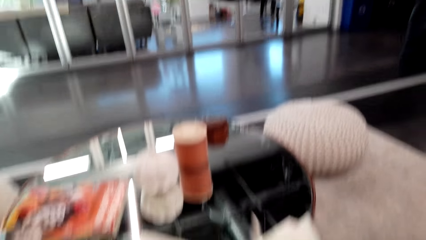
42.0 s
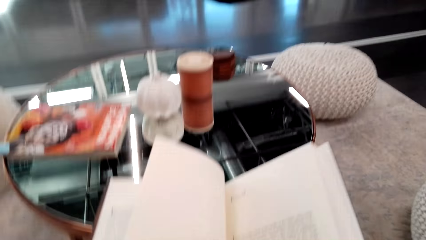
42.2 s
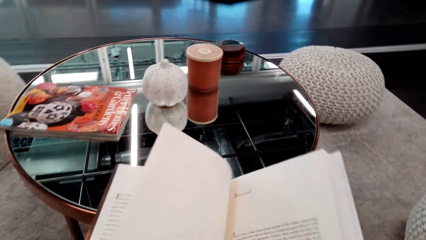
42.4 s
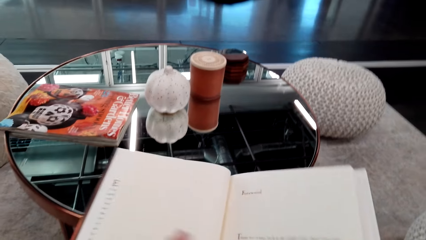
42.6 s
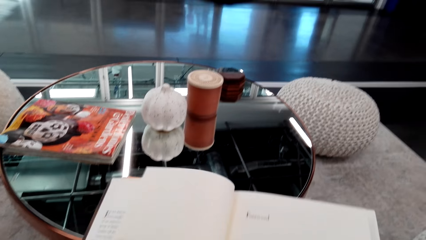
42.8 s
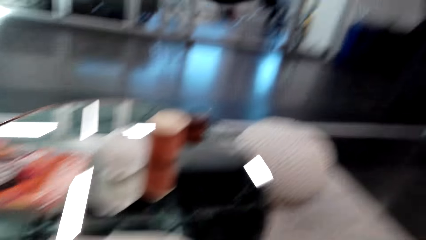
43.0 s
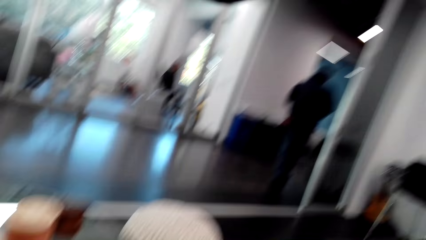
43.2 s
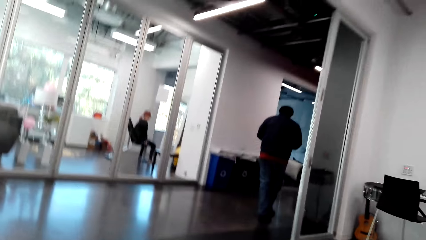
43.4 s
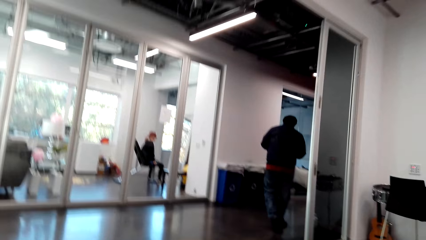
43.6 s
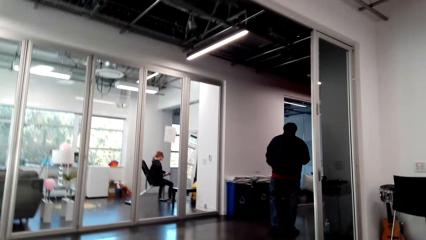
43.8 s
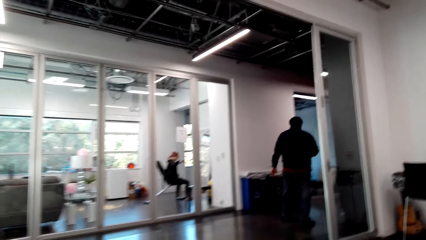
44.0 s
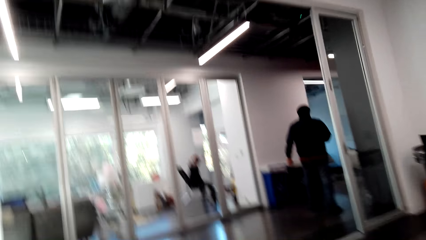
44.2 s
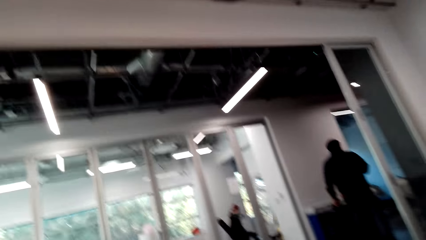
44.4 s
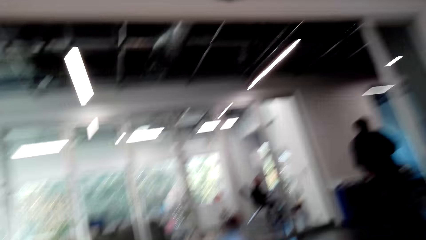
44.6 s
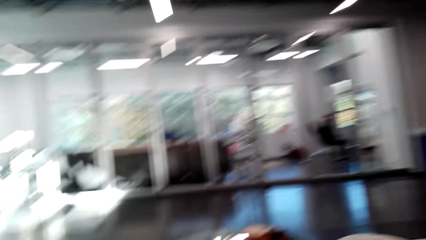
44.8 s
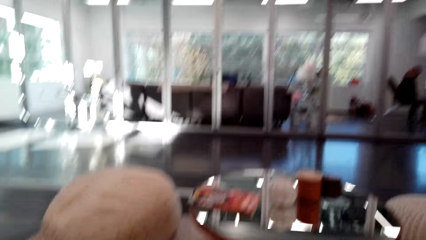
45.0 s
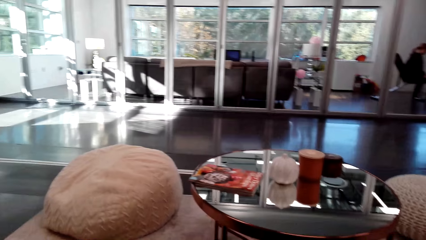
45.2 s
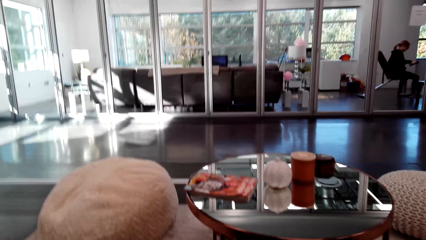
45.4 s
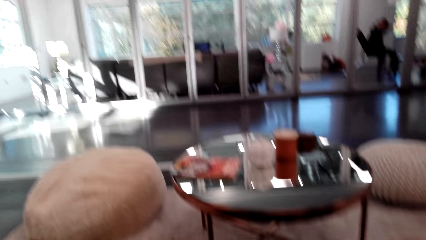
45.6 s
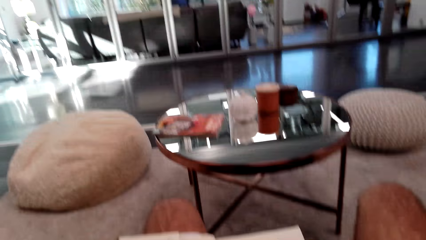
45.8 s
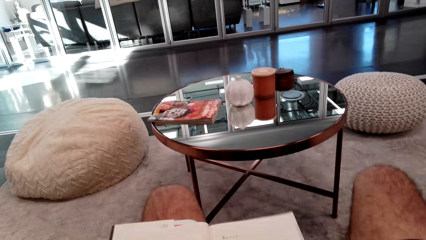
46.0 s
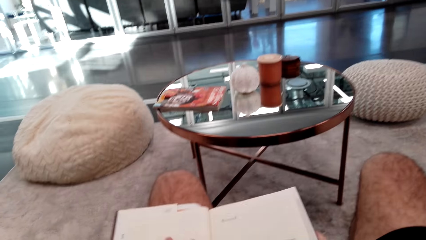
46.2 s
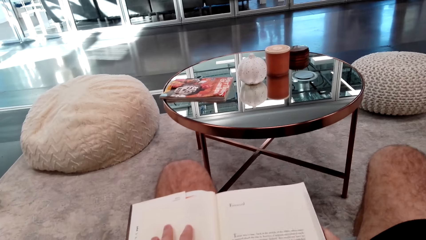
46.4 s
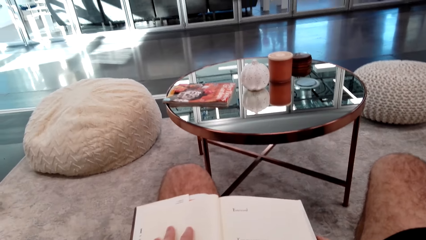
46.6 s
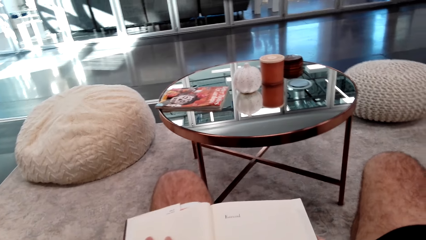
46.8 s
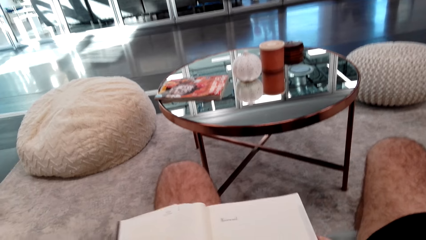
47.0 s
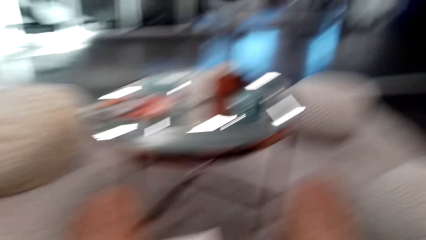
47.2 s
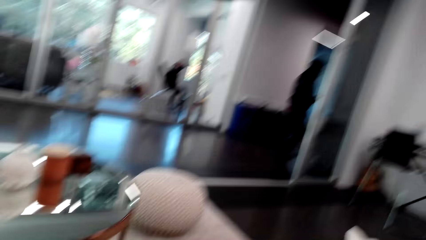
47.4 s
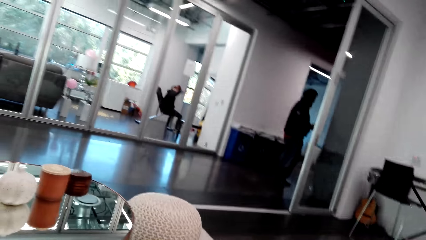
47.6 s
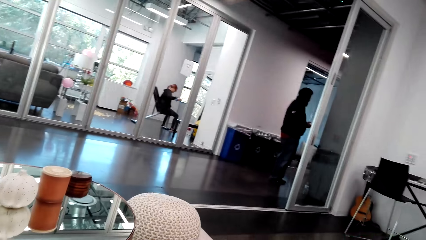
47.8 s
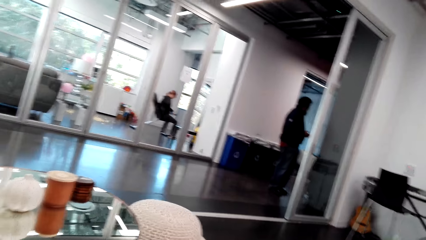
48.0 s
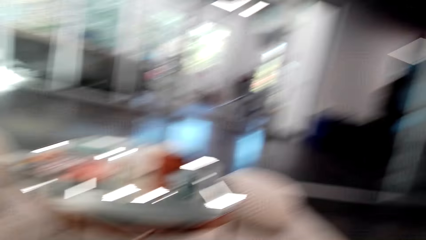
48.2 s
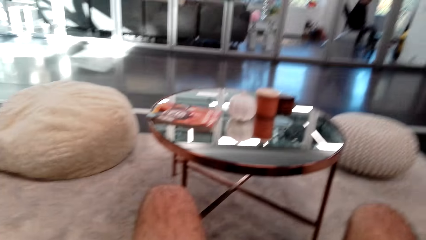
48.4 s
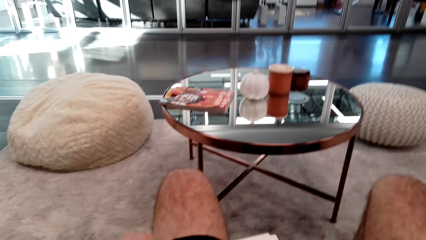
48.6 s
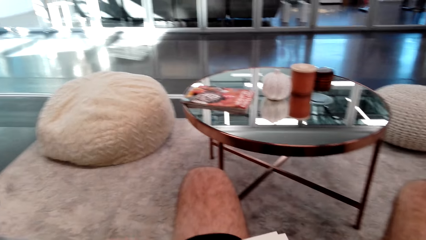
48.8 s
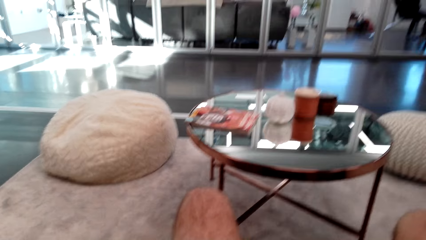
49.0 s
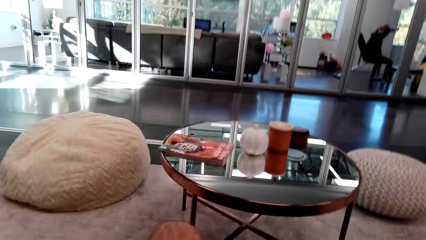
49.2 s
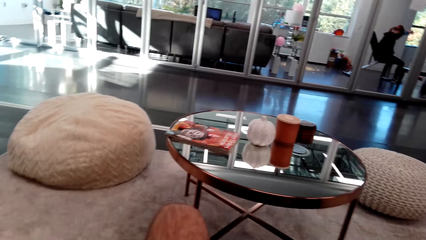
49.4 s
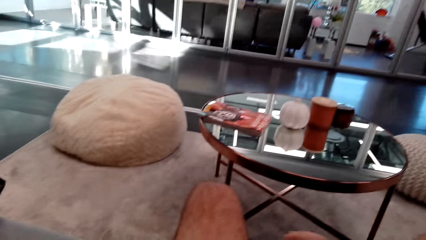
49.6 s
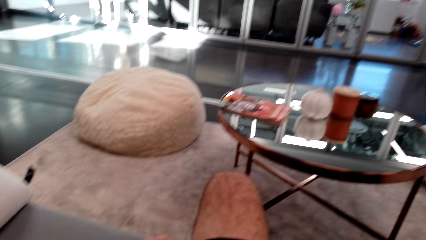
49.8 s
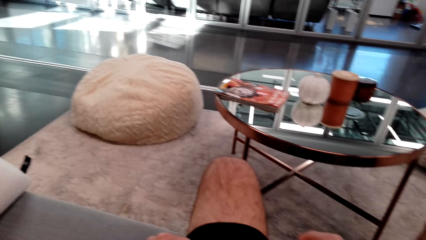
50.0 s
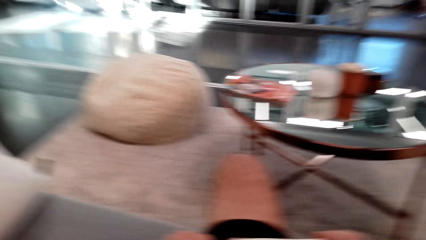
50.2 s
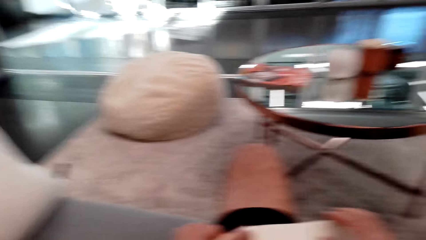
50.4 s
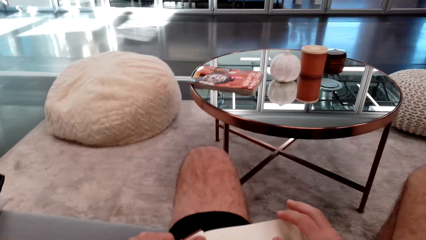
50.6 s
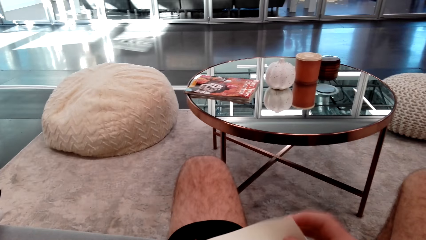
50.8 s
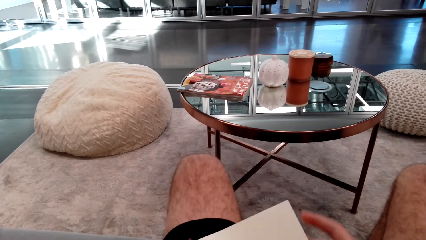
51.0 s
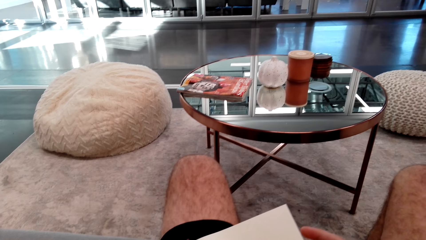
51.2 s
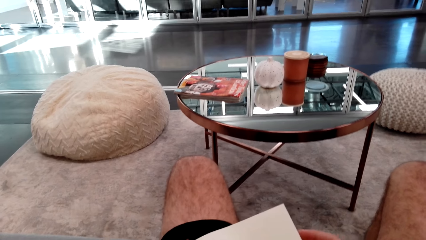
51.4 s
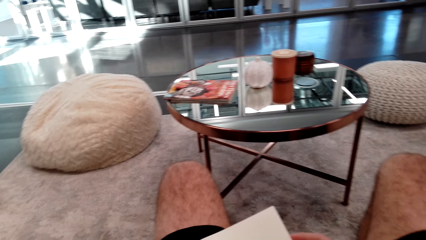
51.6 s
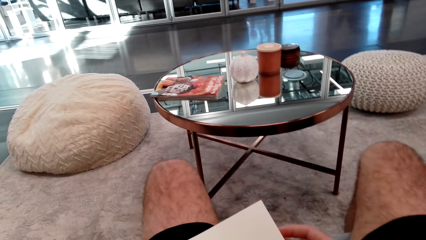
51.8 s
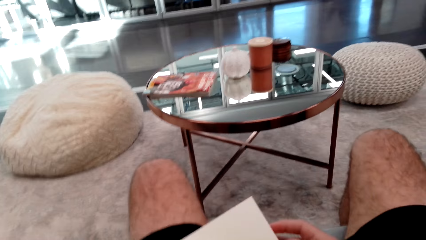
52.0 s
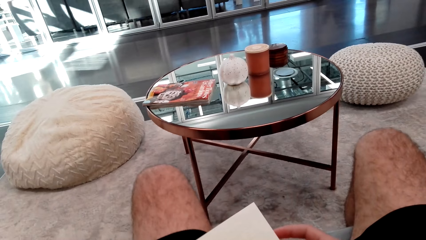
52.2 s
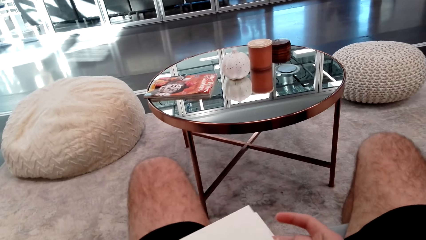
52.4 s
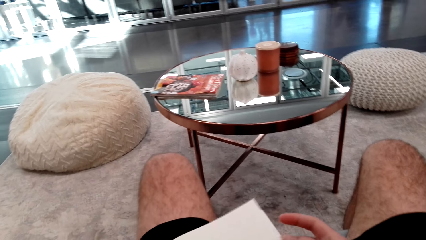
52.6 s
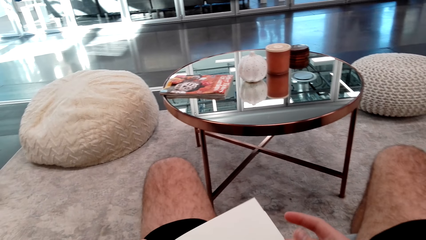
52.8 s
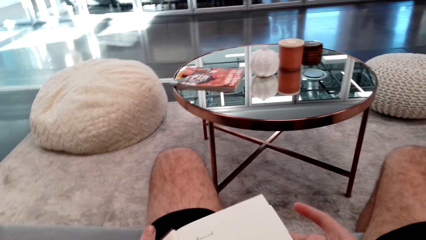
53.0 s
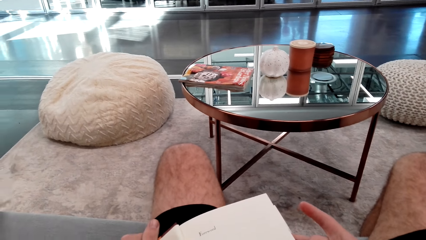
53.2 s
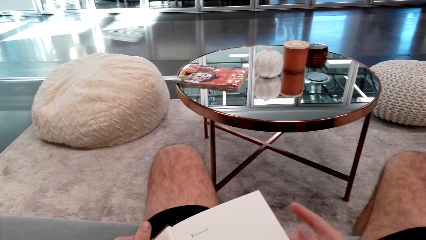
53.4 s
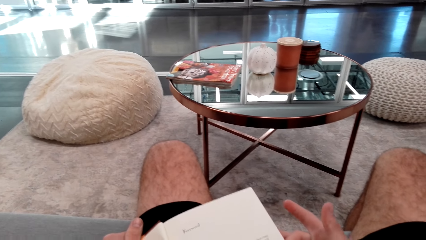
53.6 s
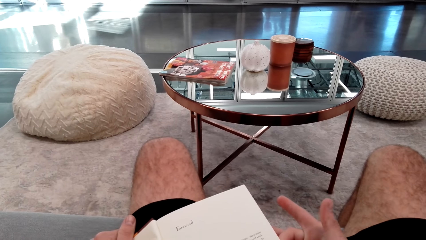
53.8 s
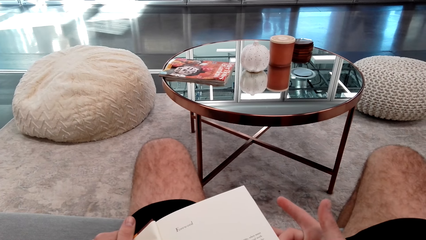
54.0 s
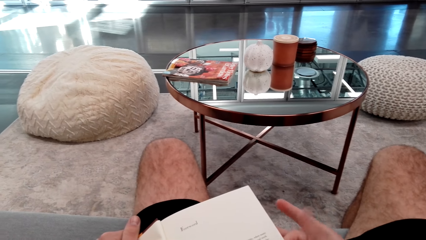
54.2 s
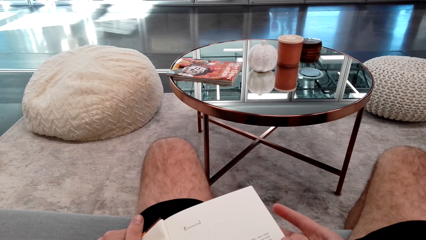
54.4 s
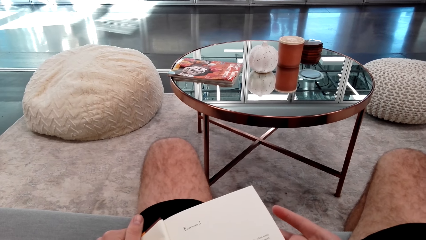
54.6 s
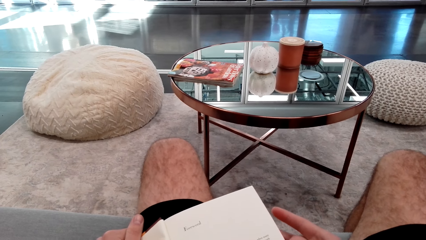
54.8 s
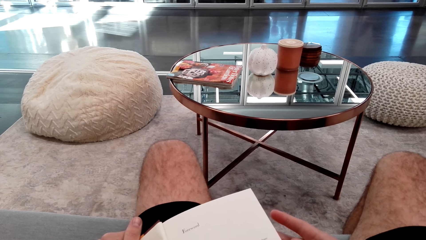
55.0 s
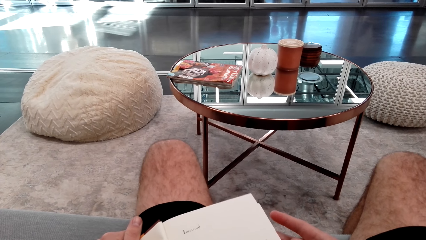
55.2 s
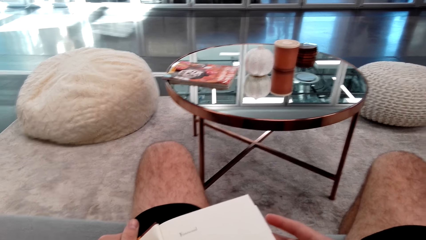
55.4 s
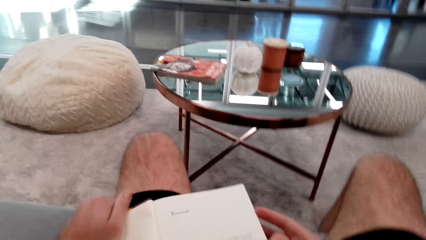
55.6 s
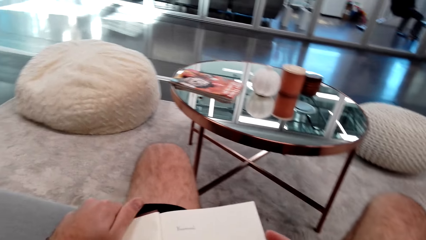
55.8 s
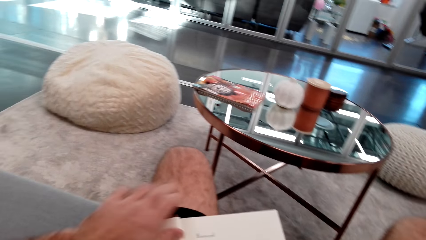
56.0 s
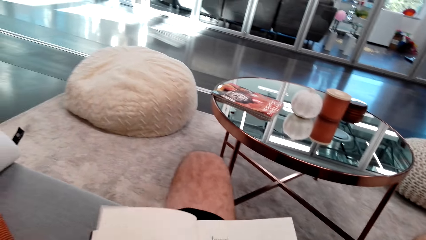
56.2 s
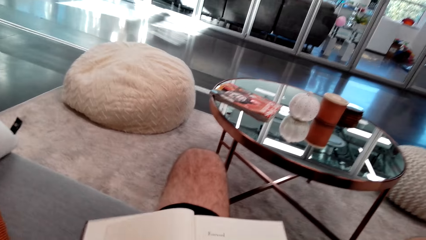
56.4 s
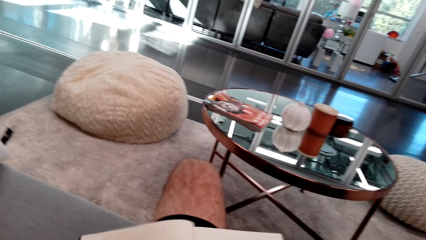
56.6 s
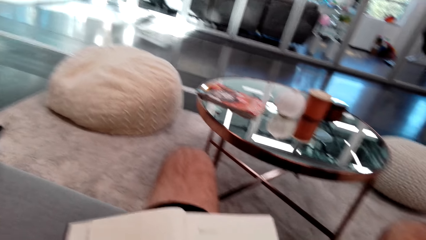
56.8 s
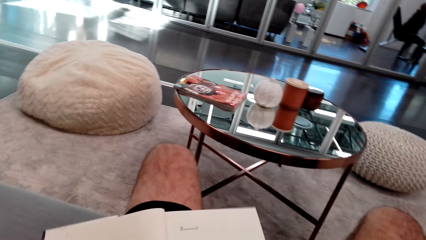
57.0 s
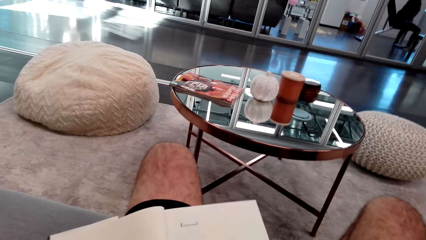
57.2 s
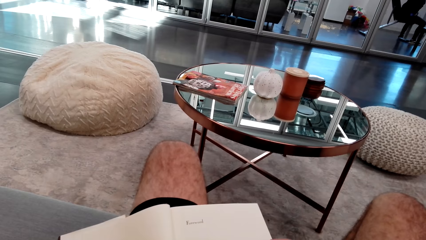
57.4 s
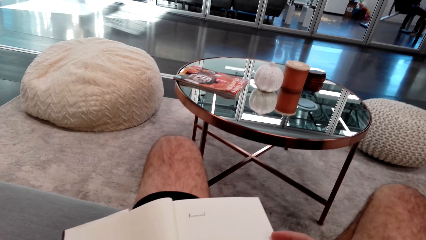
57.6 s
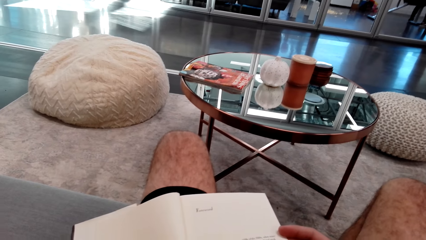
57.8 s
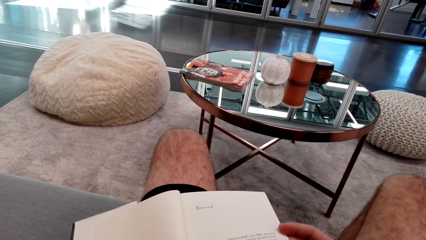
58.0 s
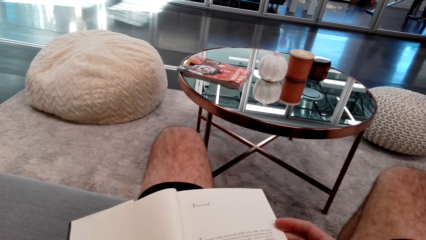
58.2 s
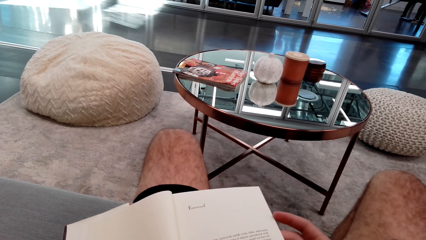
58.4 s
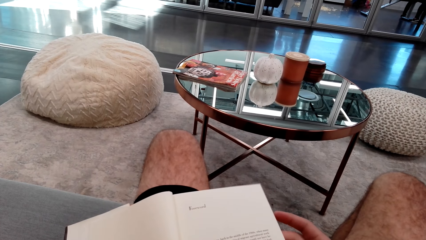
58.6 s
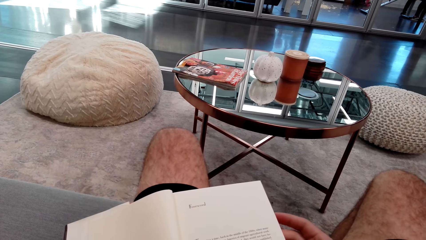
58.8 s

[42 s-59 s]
A man moves around the room. The camera wearer stares at the book. They look around the room. They read the book.
